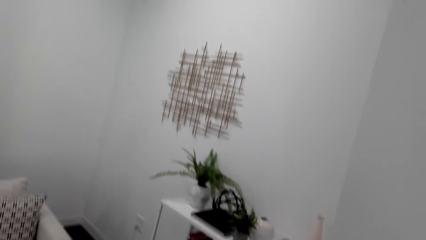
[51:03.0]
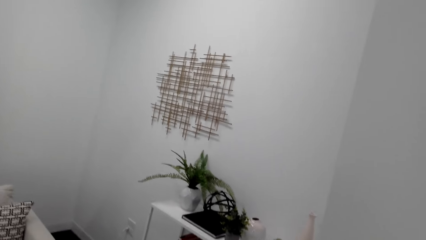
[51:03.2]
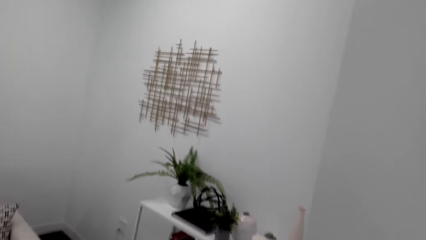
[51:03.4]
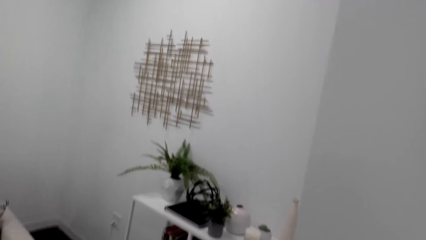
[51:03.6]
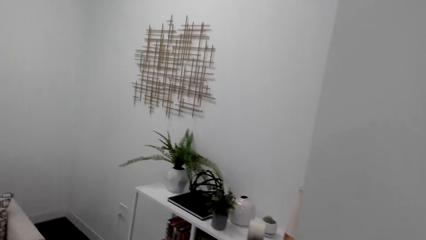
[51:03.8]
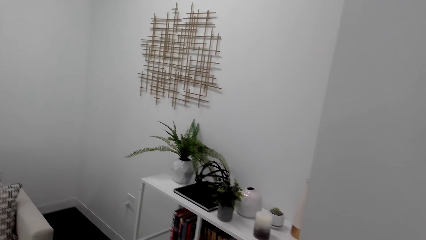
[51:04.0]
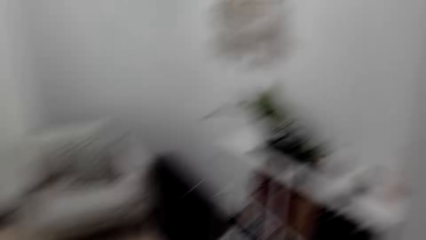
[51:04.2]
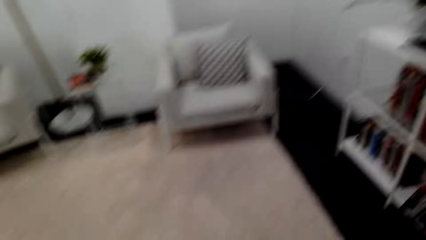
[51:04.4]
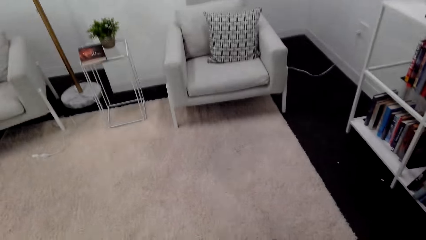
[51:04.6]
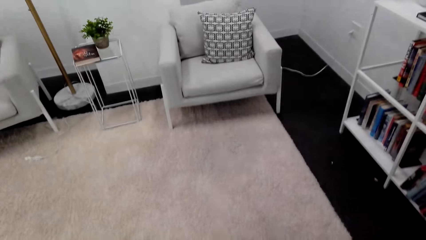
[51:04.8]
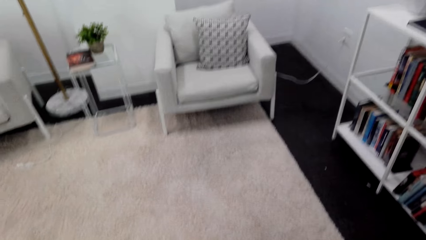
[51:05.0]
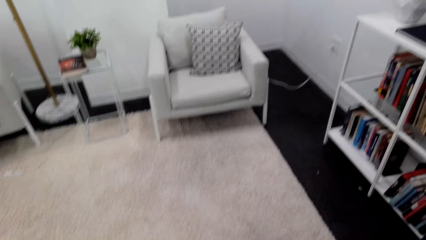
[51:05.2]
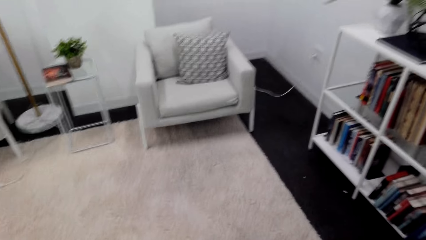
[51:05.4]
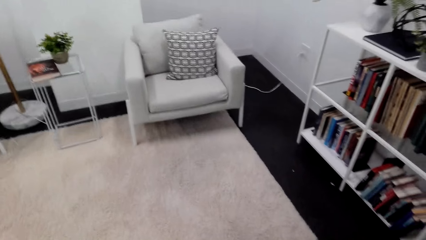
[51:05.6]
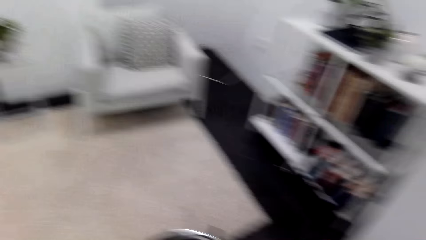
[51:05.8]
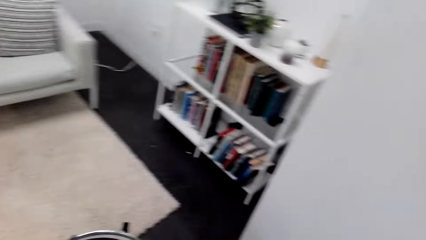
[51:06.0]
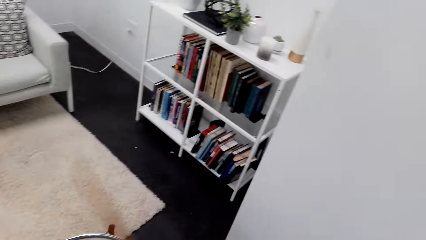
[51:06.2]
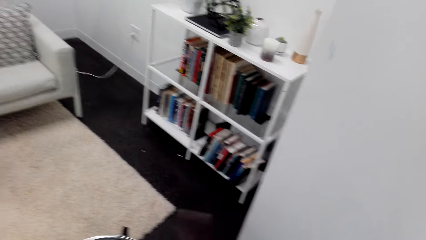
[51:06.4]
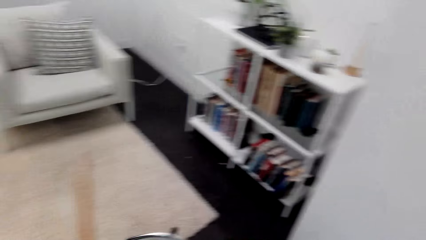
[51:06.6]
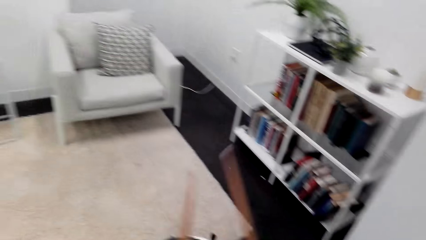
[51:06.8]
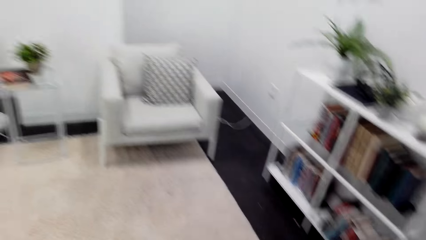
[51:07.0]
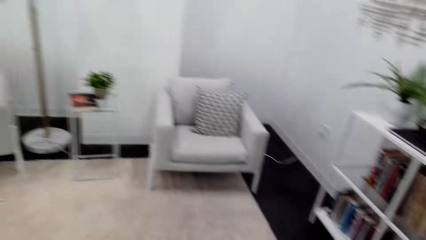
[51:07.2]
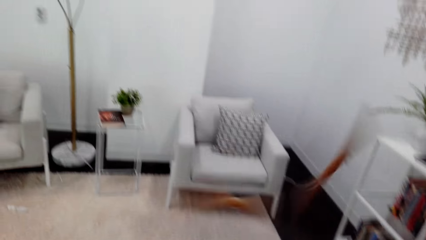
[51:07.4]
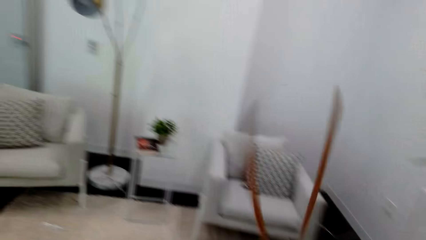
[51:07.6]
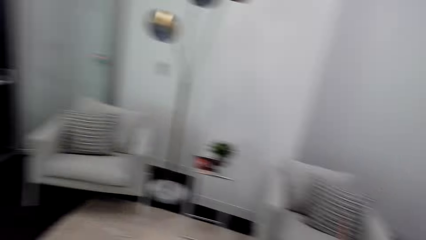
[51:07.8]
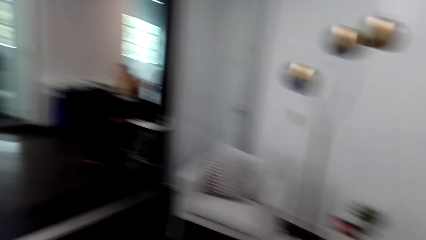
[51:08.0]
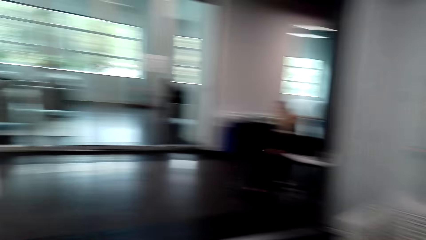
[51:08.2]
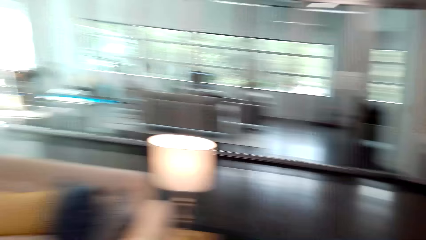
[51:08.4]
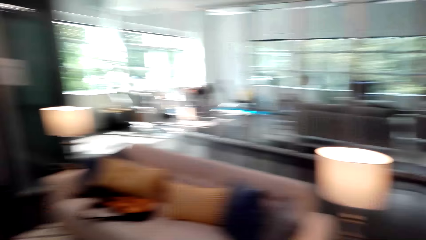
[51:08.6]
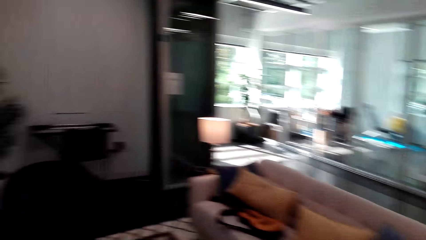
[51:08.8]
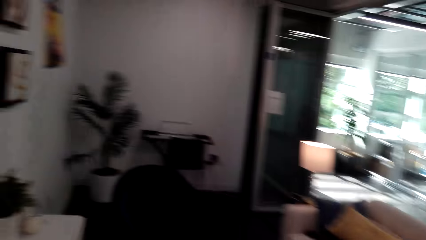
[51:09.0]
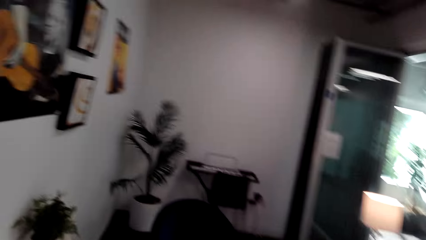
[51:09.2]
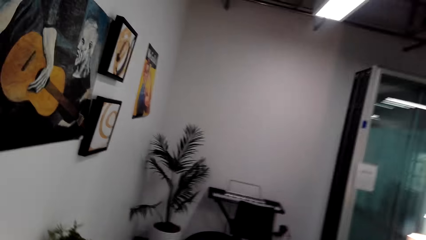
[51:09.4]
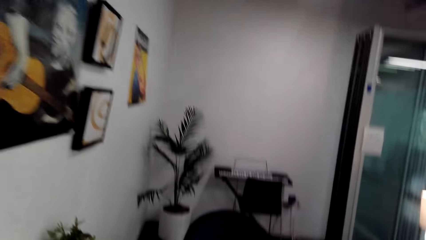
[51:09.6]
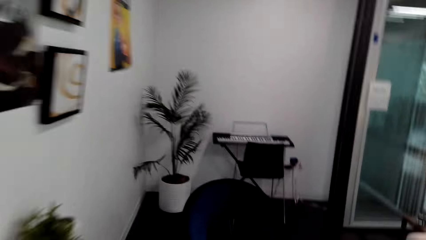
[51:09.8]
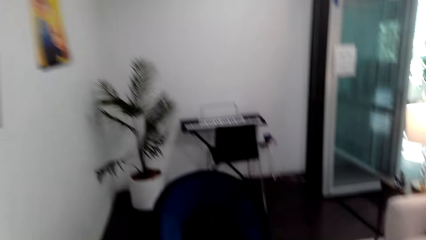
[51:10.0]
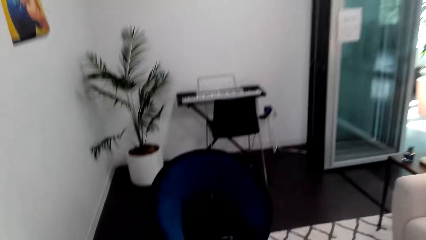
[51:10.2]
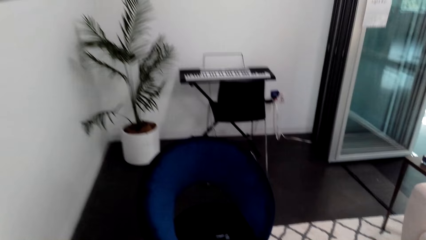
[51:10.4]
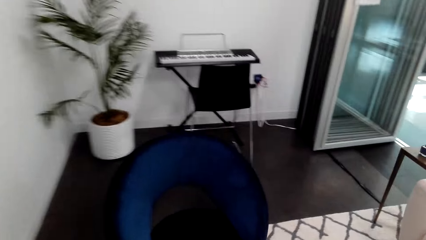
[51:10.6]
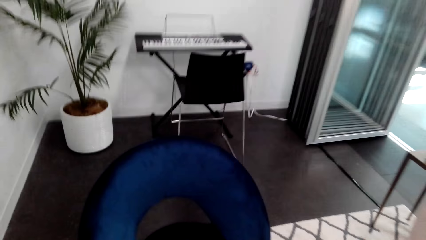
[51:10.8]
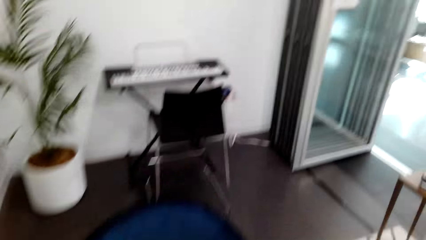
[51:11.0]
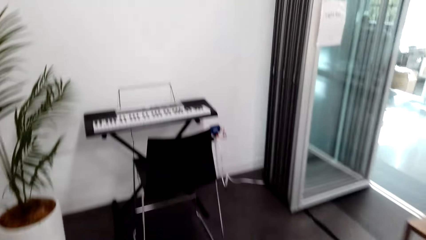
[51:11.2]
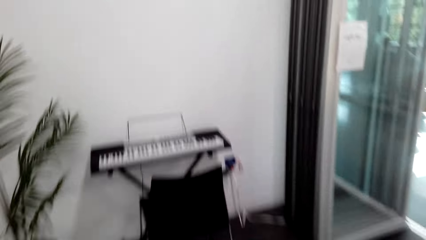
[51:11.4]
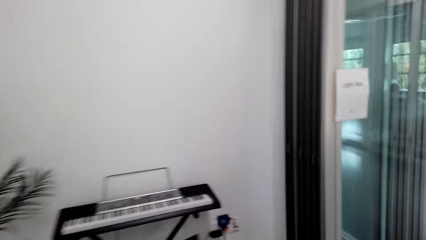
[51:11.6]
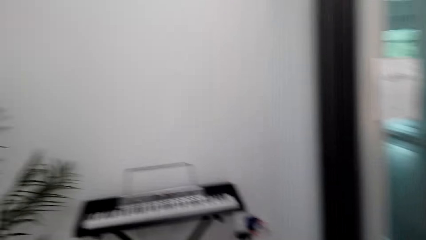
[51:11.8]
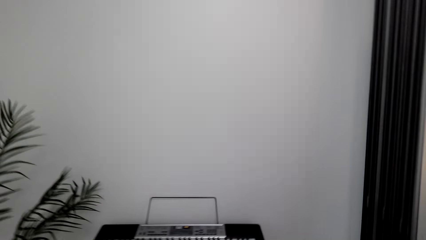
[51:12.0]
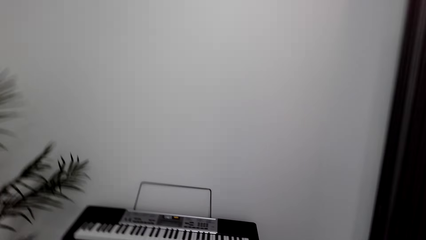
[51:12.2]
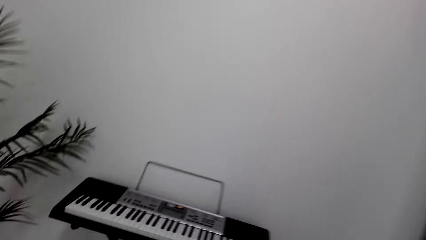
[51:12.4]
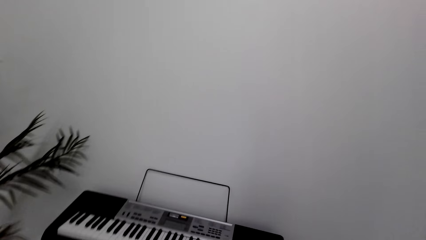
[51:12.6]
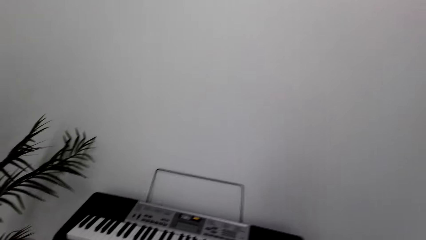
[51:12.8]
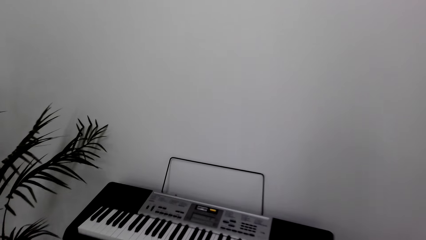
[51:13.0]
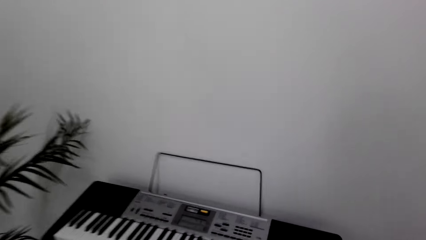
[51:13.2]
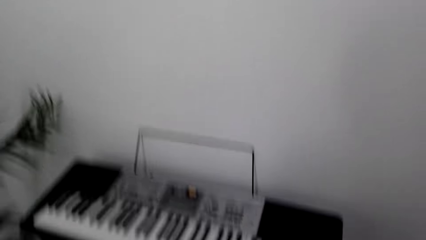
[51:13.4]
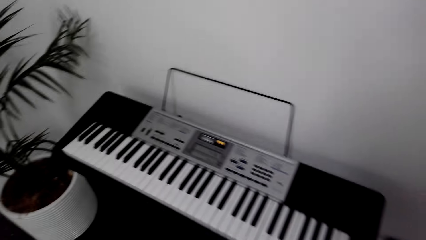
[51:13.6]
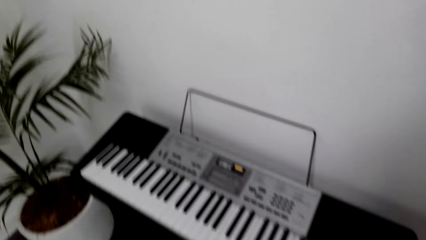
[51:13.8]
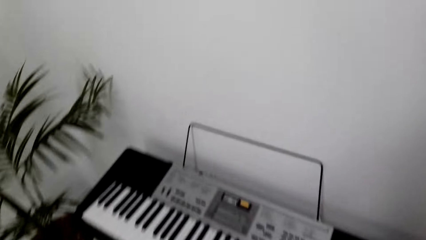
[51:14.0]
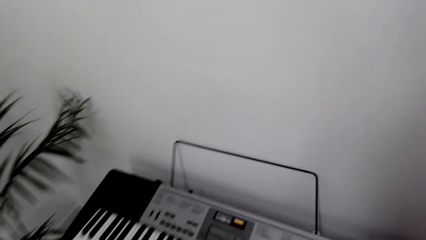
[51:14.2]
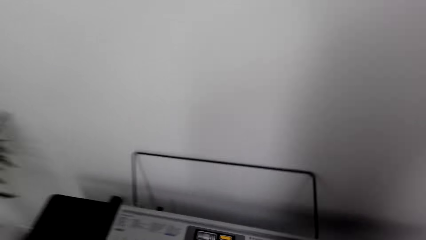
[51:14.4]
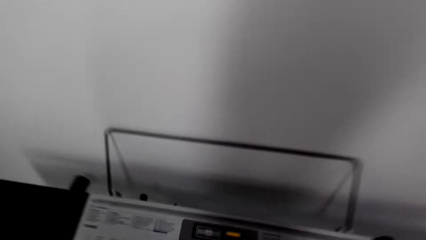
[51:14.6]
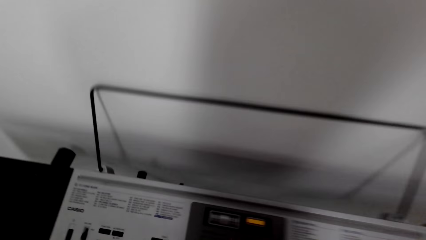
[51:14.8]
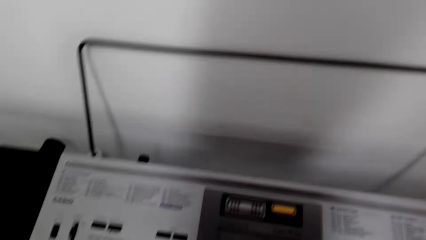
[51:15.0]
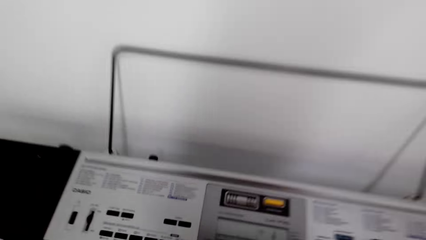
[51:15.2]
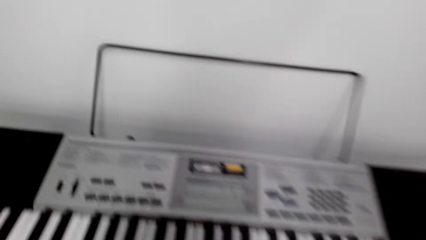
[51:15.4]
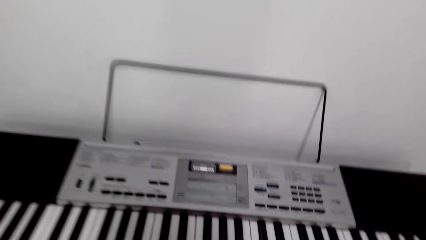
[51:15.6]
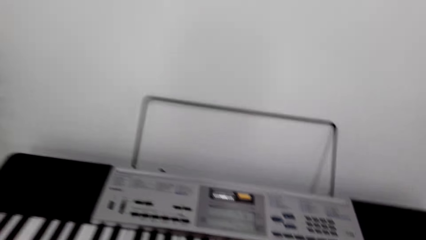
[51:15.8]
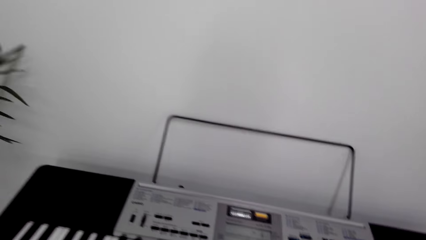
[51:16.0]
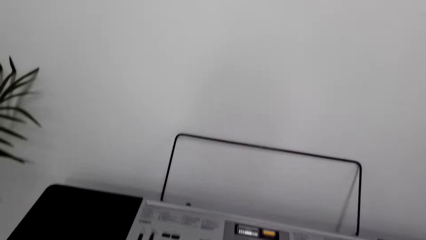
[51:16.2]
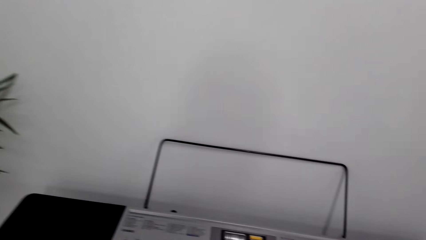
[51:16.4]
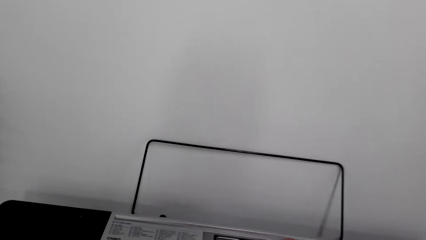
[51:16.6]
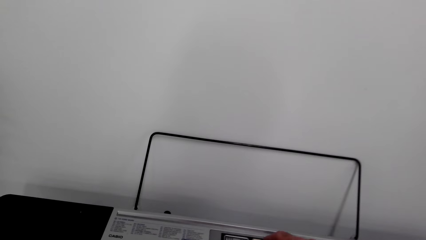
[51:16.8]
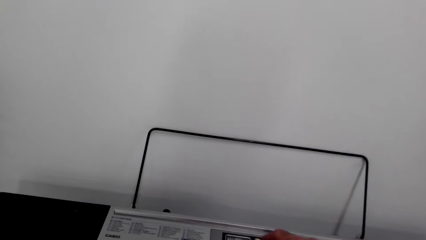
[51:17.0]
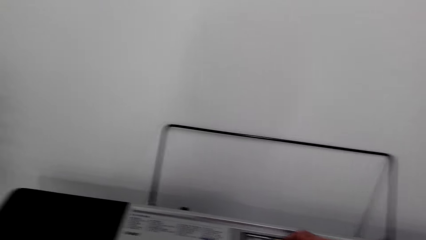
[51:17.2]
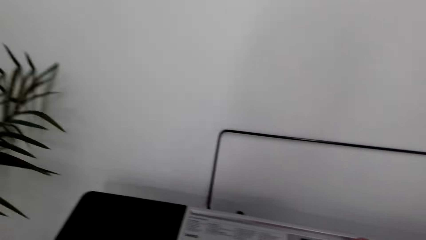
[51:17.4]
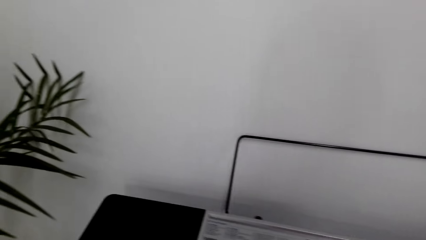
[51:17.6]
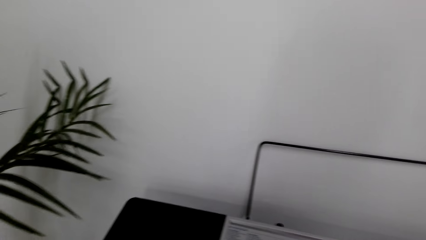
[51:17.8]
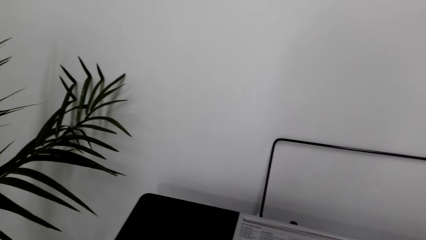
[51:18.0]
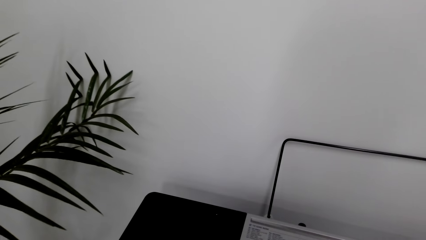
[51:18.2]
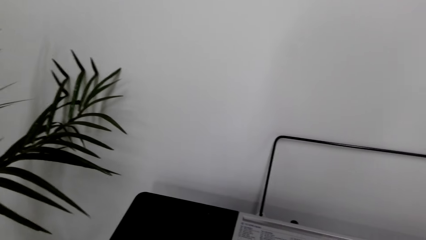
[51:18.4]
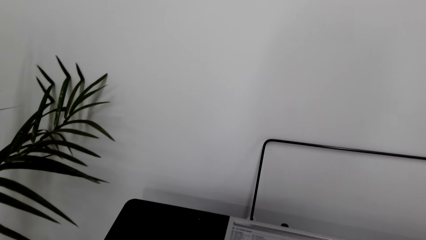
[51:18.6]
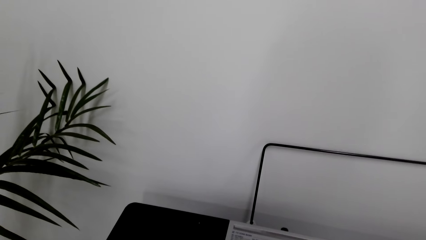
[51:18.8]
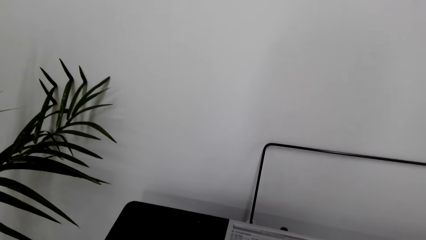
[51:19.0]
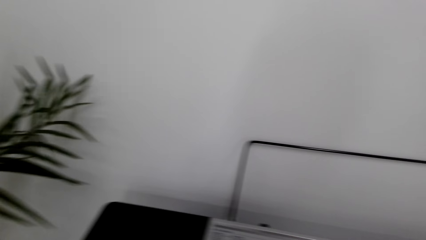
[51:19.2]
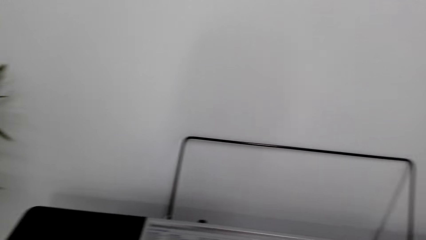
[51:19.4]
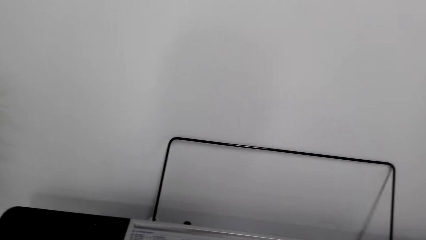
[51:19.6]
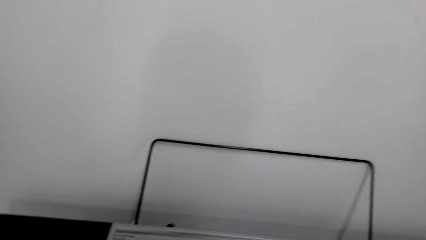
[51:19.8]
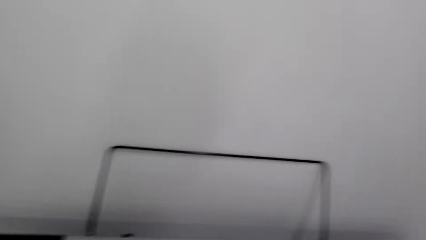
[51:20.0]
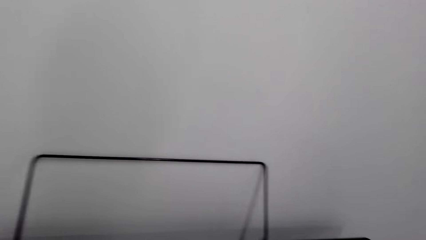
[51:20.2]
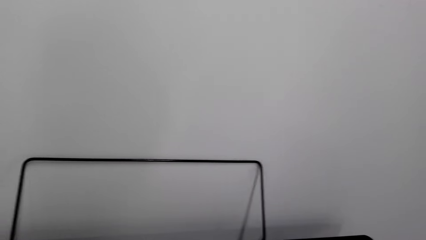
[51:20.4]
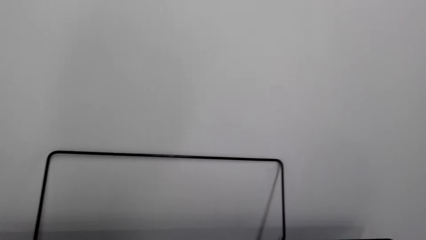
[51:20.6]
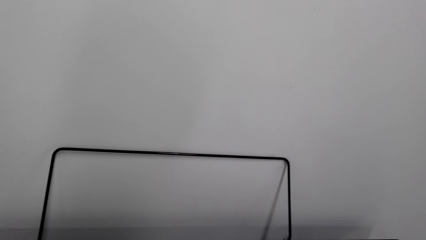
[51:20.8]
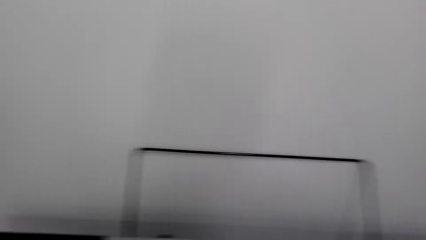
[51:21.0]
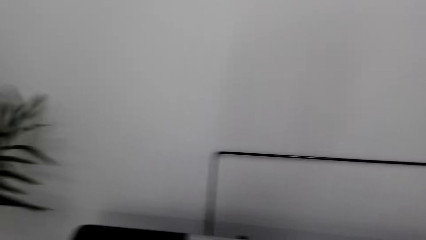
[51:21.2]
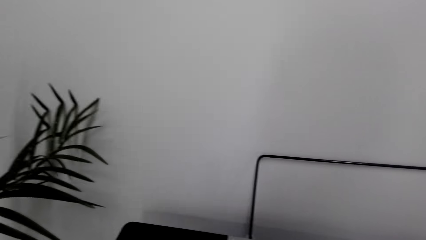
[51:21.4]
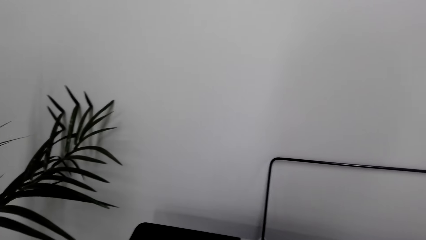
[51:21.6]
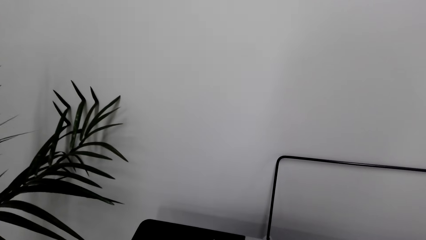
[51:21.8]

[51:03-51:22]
The camera wearer throws the drum stick up. They walk in the room, look around and stop beating the drum. They sit down. They stop walking and look at the piano. They look around.
